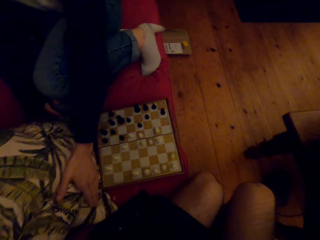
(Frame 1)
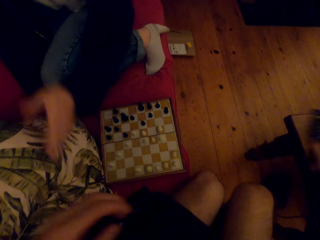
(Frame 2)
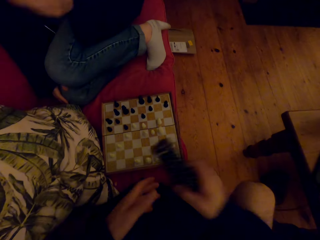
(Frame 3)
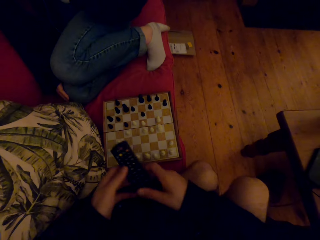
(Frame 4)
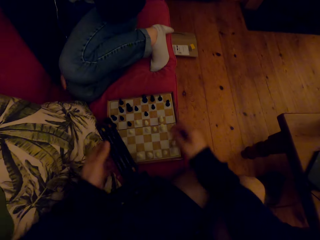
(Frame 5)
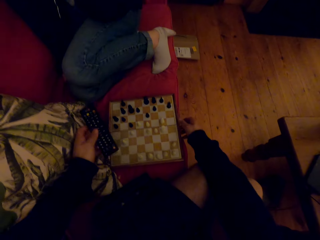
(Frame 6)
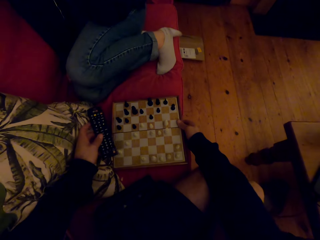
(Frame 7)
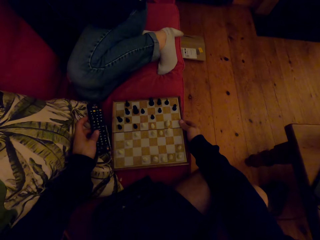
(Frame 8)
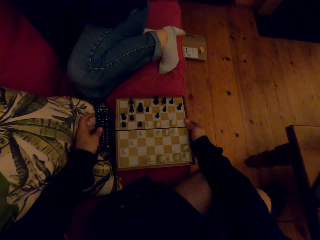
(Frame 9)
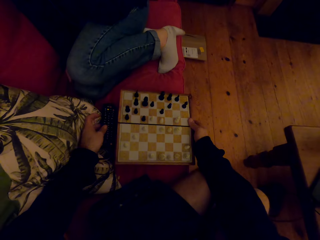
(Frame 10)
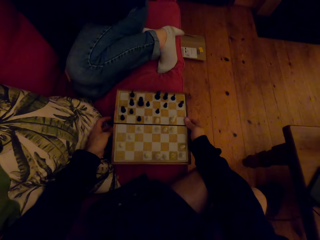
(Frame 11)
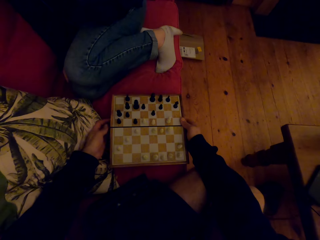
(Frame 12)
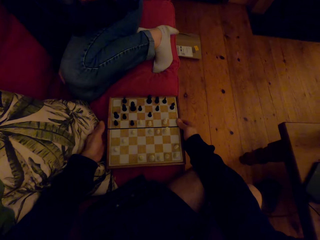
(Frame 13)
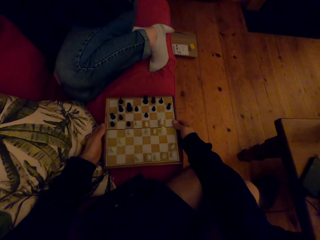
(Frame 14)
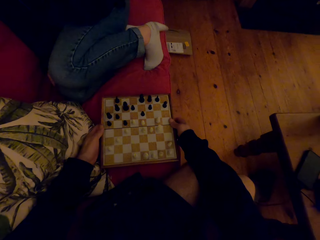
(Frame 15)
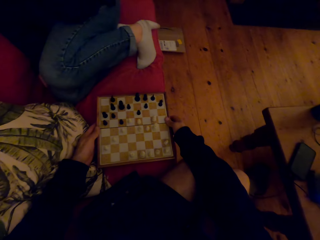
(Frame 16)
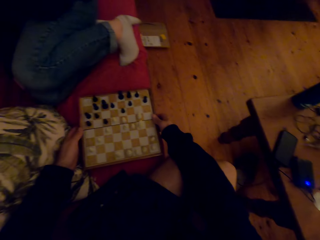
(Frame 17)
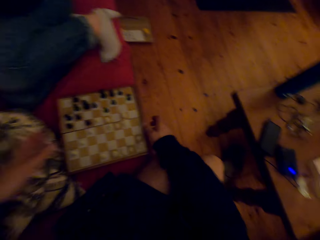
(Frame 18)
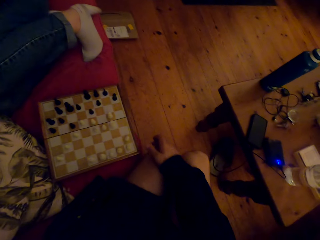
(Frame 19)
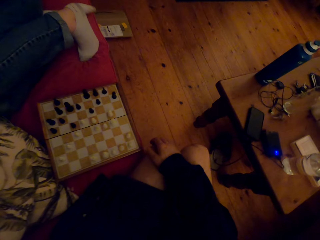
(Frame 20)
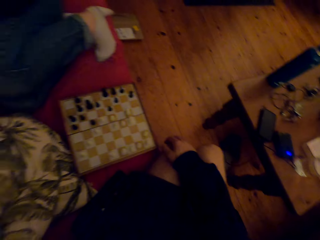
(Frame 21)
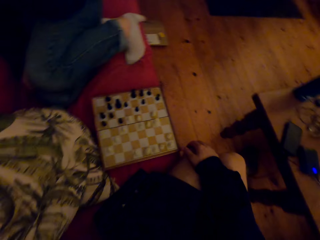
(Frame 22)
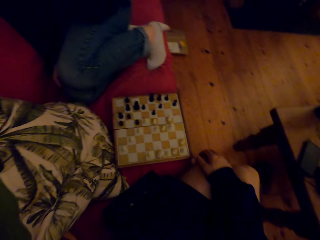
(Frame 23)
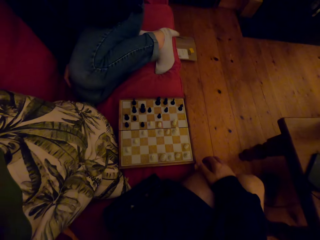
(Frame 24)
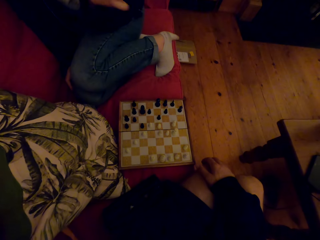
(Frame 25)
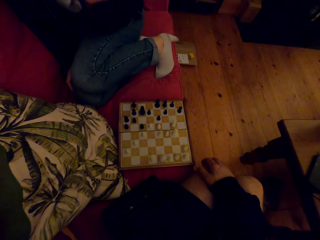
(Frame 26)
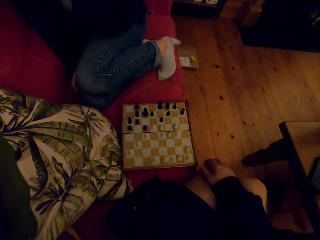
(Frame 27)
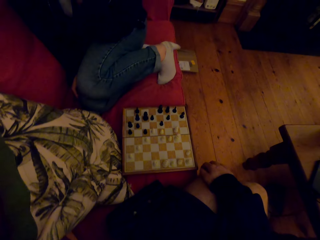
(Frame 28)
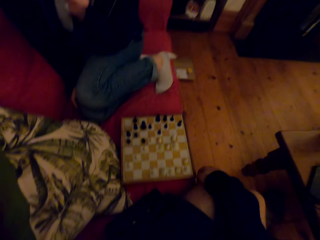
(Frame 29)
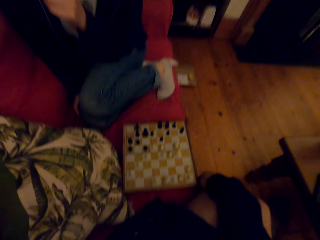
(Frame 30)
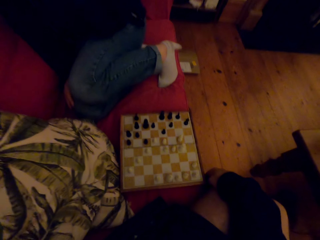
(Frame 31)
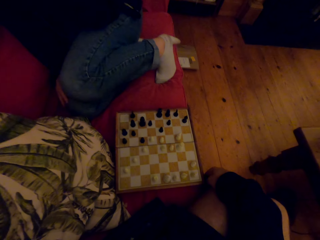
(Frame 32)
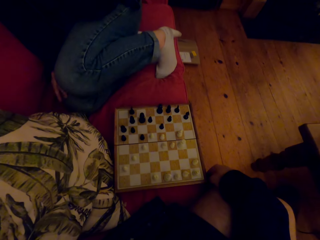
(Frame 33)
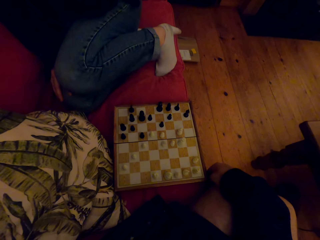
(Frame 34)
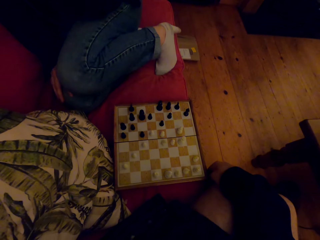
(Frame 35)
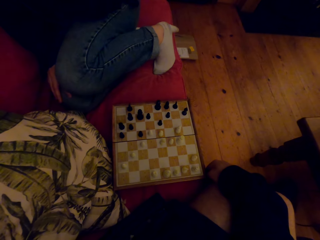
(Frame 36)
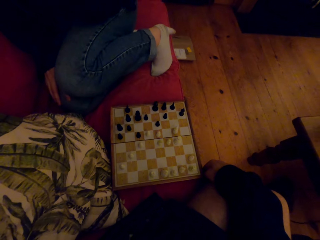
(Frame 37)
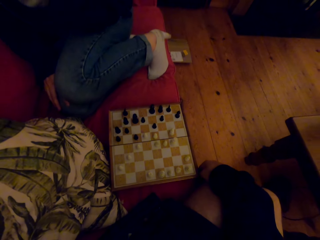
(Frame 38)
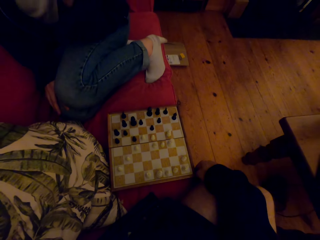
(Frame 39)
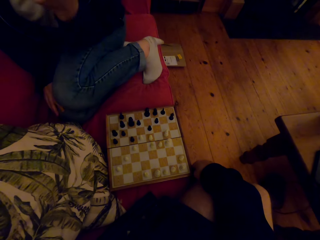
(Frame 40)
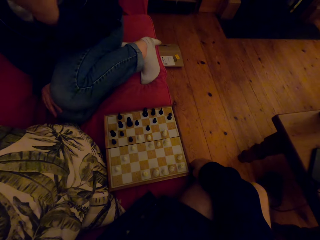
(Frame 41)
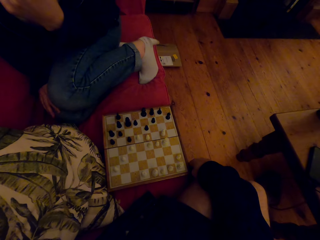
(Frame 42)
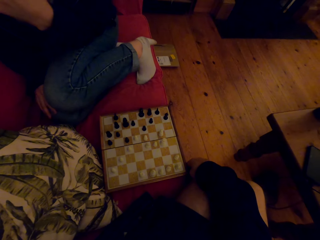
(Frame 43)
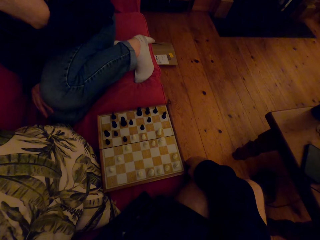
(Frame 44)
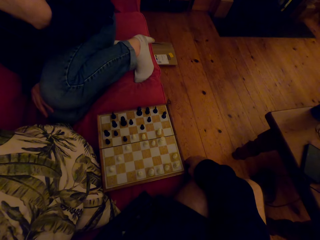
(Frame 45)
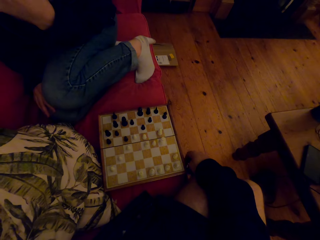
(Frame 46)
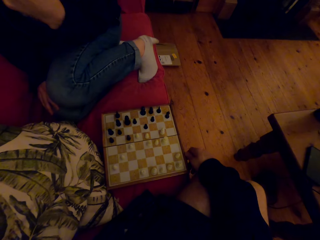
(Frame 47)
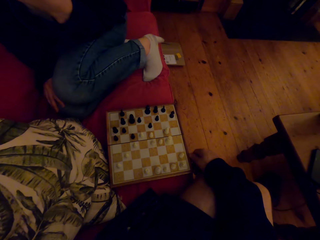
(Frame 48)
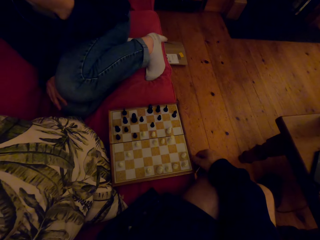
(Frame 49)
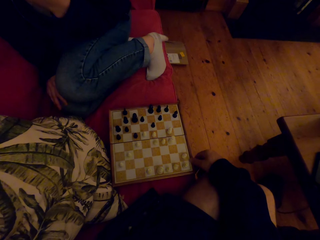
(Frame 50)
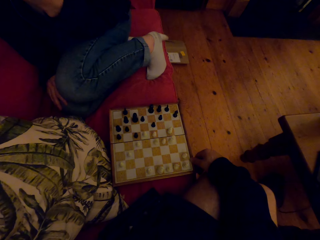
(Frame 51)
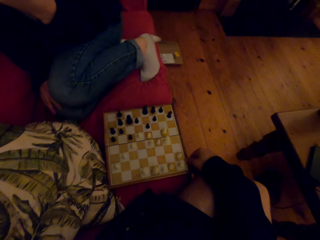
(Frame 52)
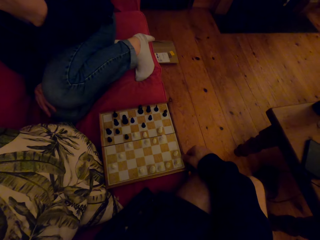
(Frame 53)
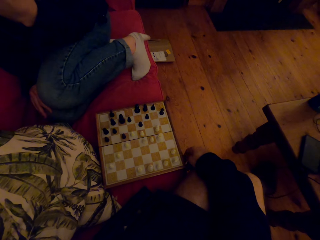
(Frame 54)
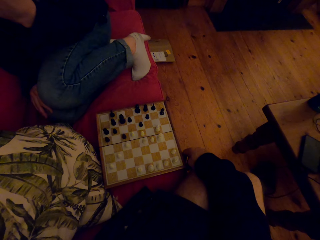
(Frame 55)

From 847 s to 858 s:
A person touches the cloth. The camera wearer picks up the remote control. They put the remote control under the chess game. They play chess. The person laughs.

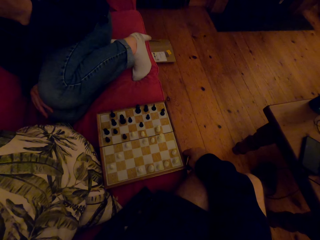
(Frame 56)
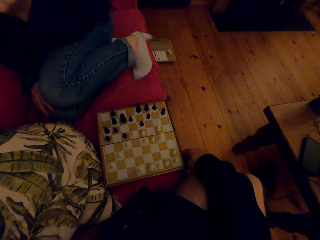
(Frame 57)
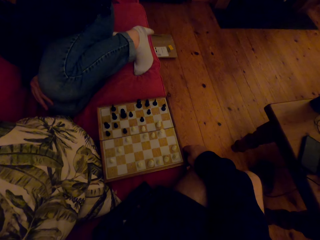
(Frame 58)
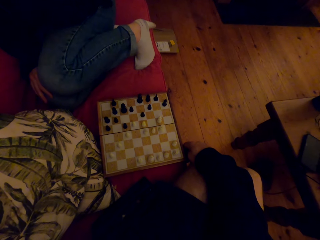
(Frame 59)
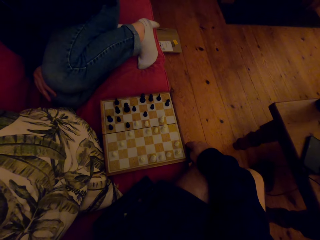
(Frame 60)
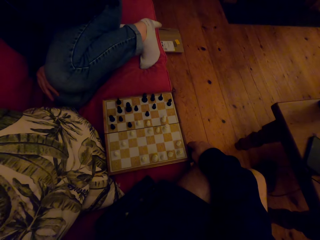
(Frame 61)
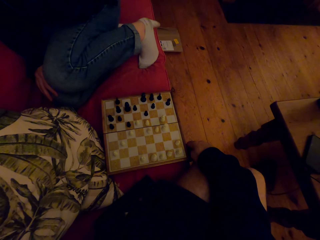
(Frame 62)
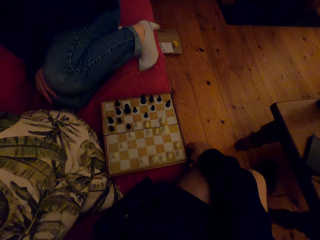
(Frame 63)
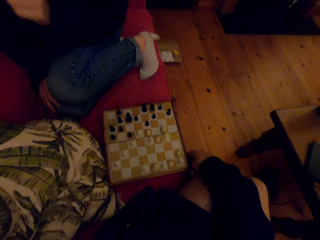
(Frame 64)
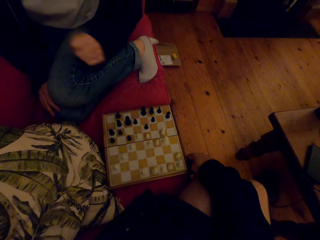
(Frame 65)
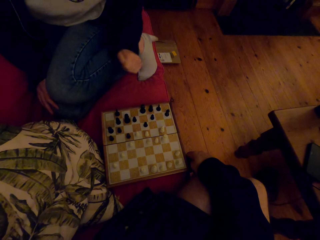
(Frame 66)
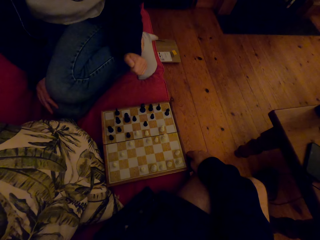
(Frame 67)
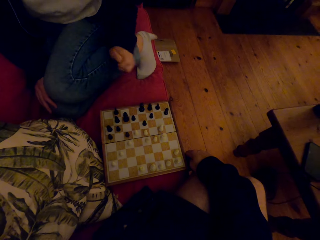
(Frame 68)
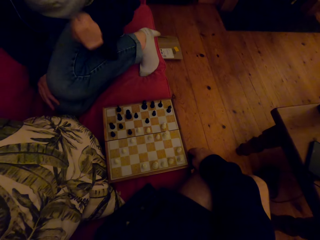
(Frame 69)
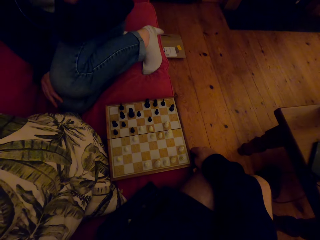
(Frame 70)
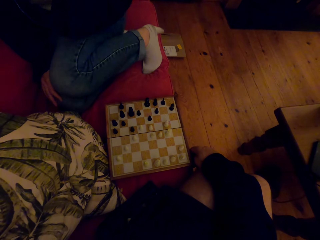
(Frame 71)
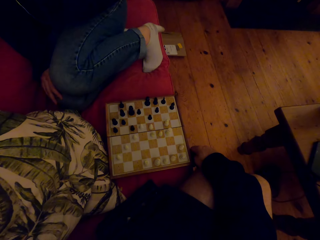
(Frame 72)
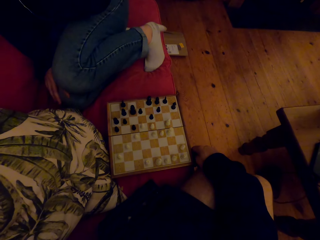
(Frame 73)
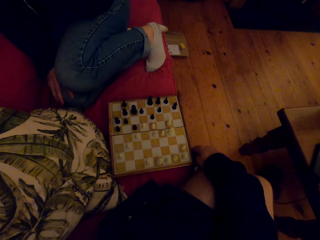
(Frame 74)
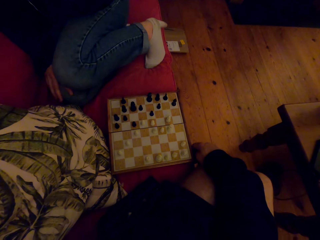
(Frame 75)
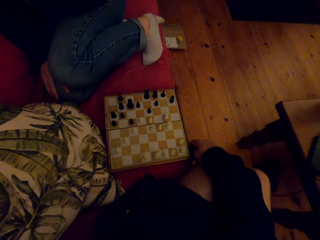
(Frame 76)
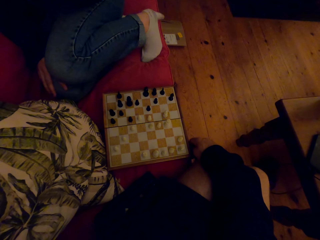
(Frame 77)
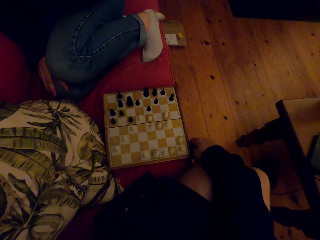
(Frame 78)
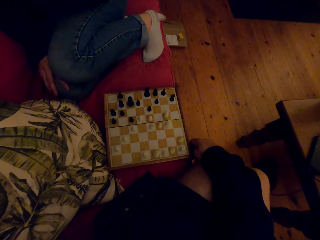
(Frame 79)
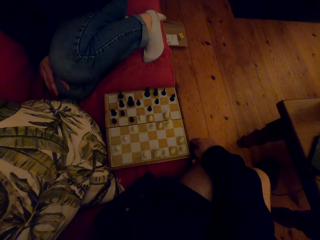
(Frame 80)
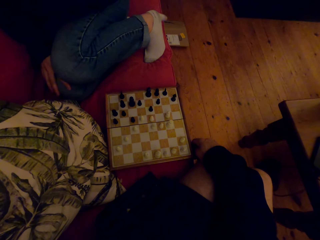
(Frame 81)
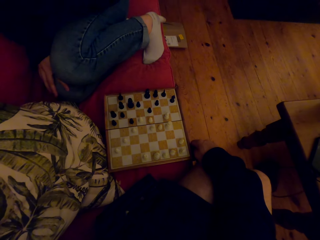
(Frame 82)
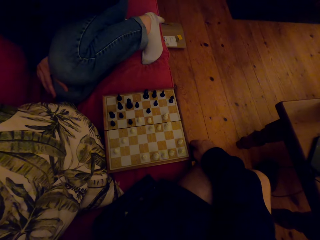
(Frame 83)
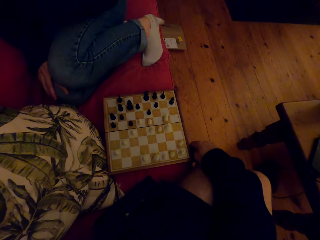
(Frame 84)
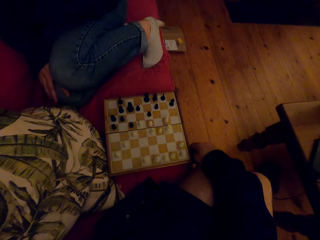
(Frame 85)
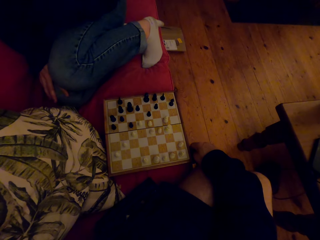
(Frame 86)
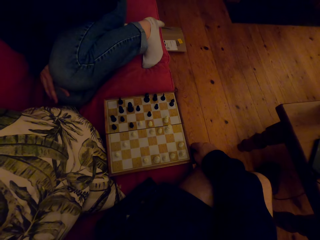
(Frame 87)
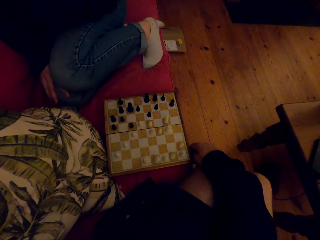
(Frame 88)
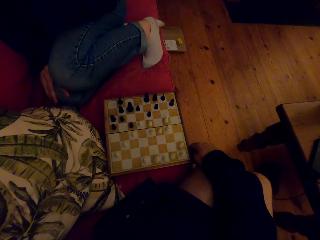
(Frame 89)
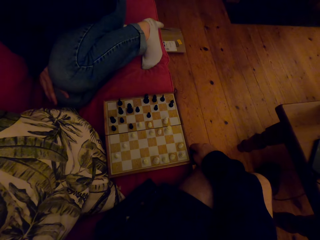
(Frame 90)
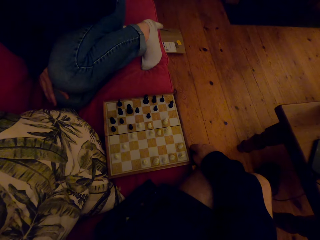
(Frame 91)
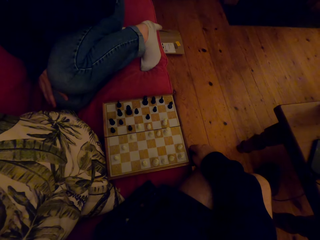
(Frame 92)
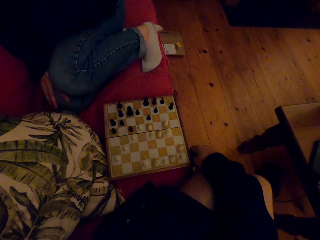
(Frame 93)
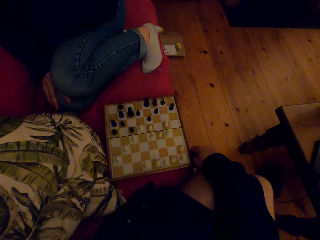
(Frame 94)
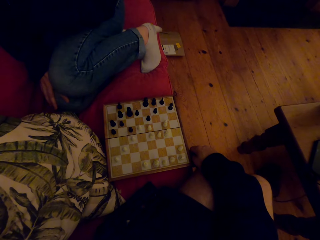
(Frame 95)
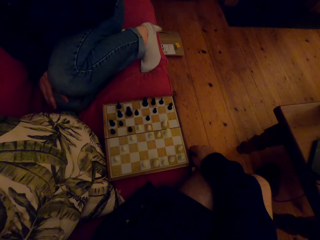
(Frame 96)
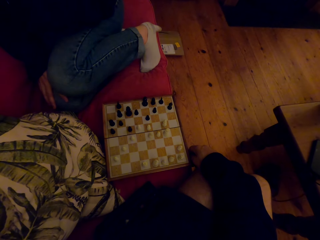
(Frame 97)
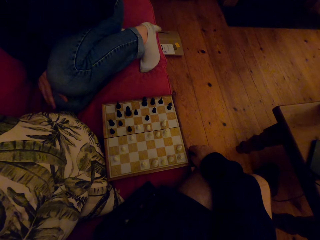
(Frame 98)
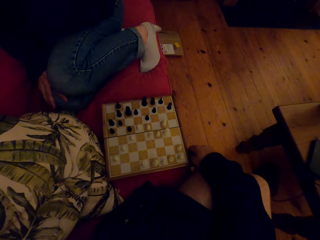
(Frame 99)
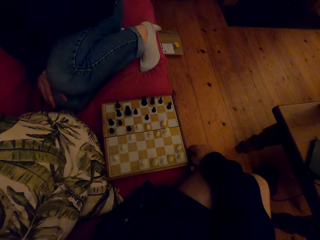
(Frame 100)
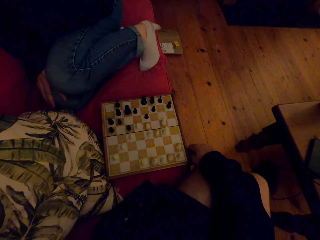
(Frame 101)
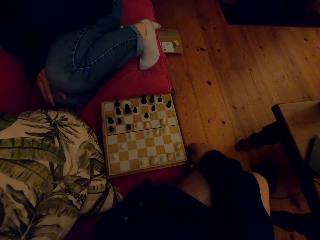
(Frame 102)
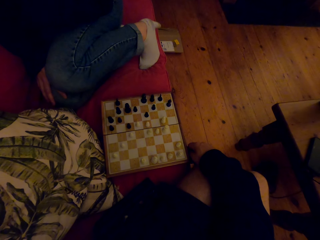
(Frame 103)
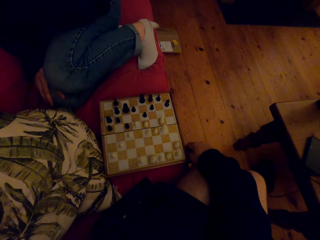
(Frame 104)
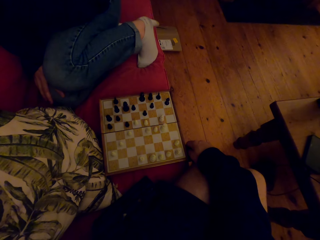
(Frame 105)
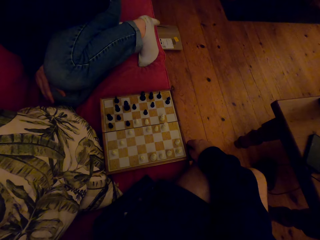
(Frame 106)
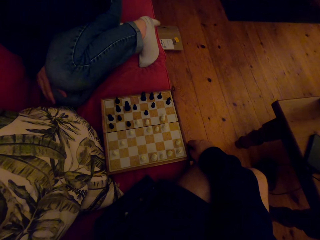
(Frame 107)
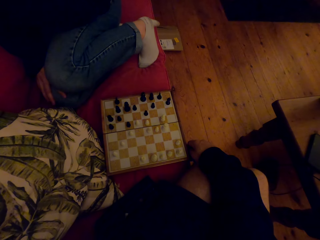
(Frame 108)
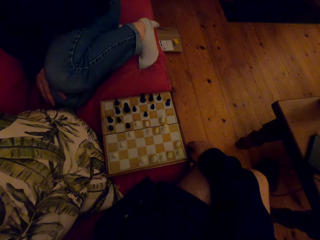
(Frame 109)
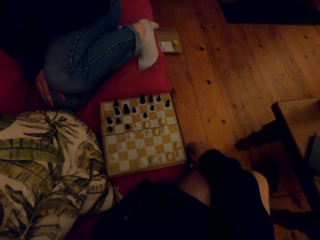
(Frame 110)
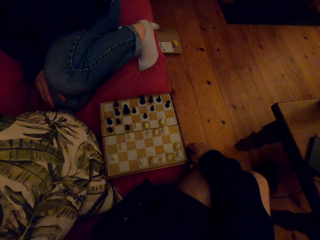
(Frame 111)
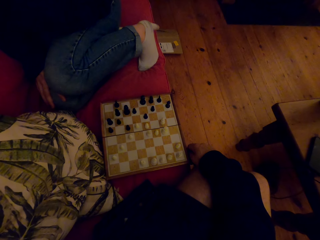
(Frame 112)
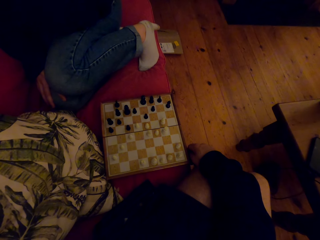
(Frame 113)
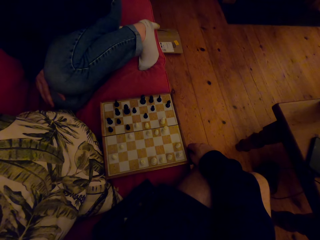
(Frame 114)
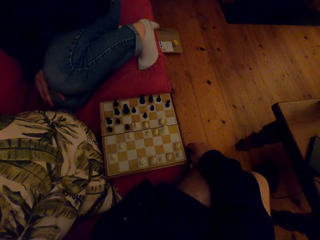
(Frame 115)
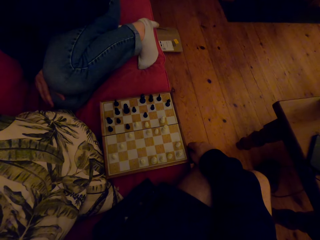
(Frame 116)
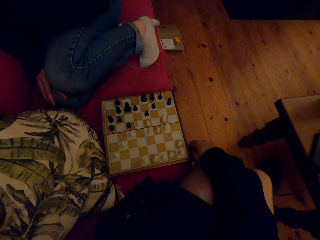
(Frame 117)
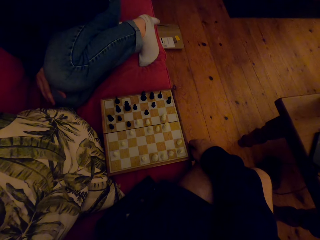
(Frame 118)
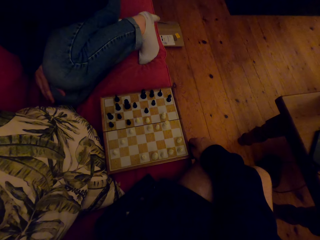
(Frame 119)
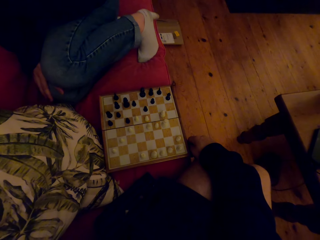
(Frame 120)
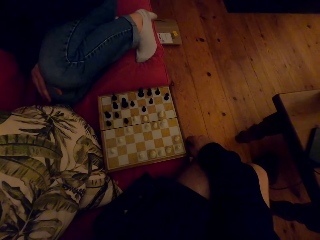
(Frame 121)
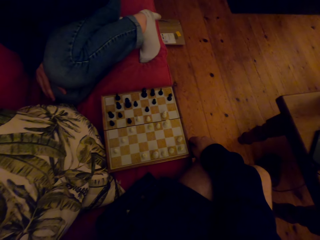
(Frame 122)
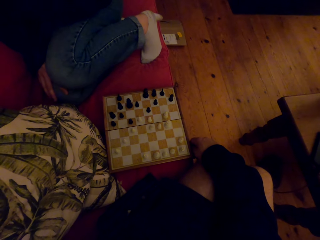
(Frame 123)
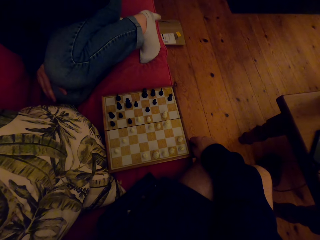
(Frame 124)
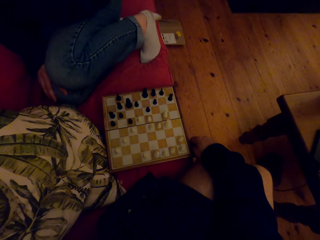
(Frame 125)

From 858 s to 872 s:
A person talks to the camera wearer.
